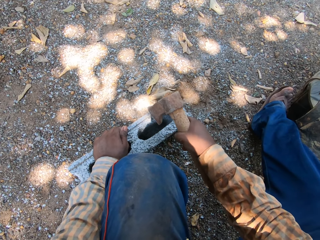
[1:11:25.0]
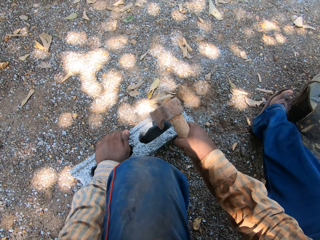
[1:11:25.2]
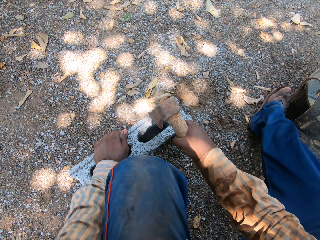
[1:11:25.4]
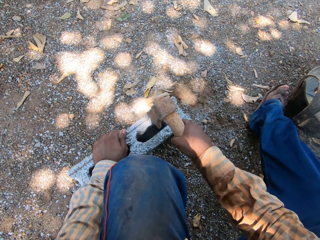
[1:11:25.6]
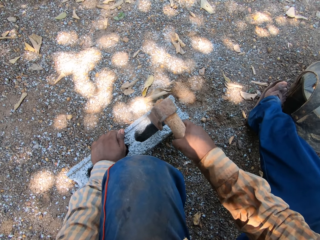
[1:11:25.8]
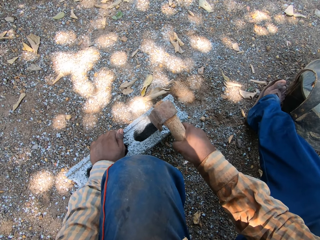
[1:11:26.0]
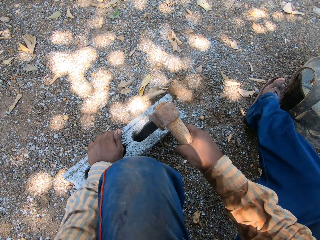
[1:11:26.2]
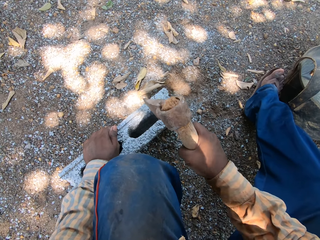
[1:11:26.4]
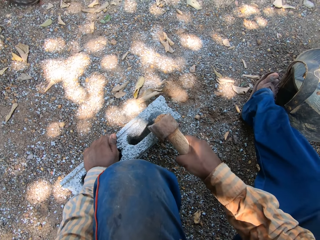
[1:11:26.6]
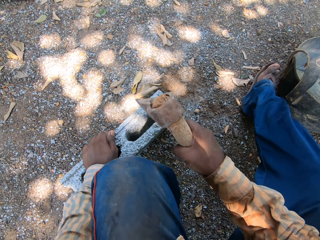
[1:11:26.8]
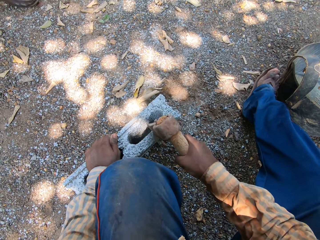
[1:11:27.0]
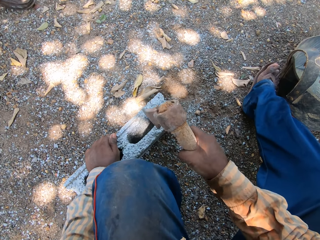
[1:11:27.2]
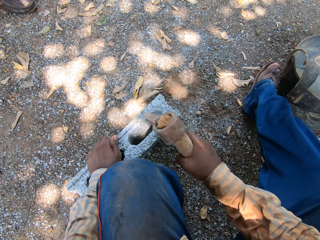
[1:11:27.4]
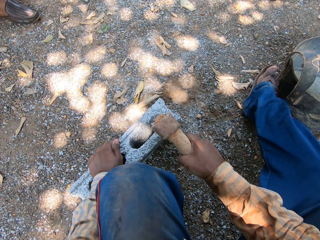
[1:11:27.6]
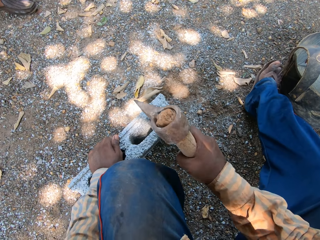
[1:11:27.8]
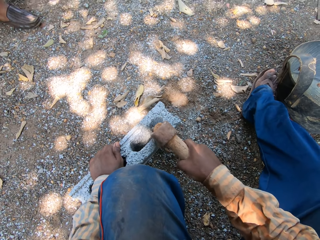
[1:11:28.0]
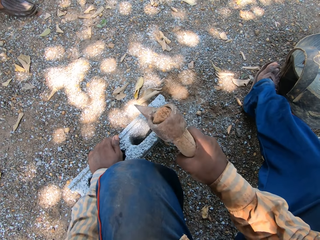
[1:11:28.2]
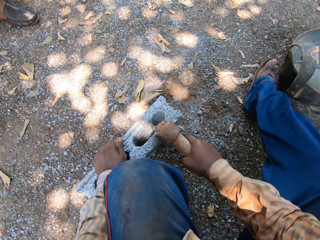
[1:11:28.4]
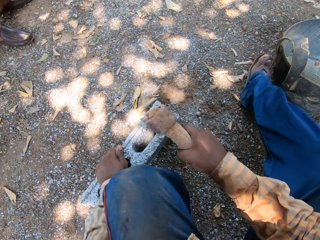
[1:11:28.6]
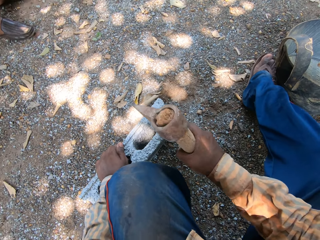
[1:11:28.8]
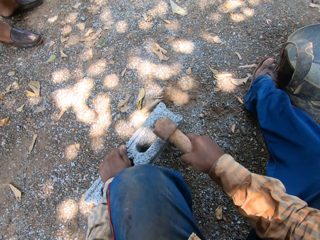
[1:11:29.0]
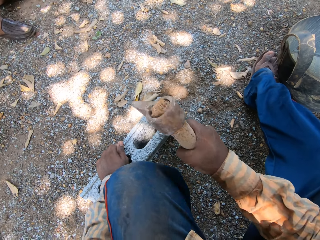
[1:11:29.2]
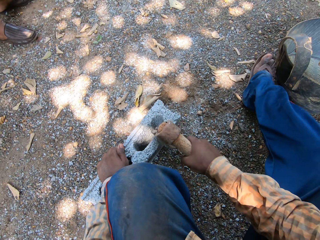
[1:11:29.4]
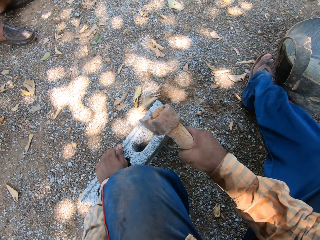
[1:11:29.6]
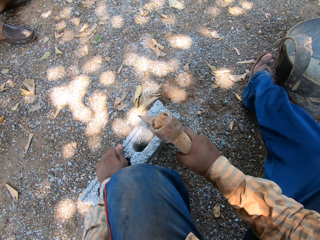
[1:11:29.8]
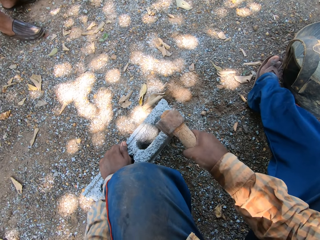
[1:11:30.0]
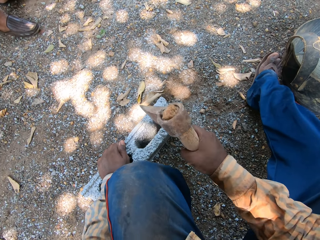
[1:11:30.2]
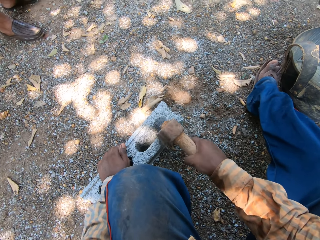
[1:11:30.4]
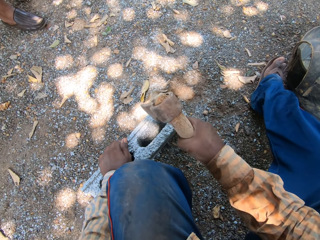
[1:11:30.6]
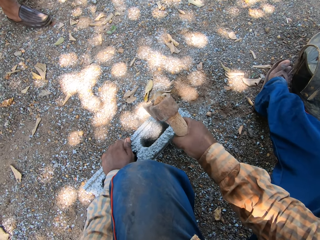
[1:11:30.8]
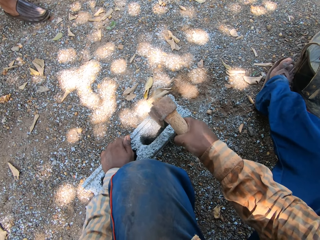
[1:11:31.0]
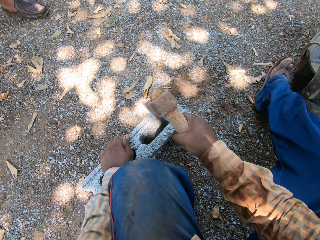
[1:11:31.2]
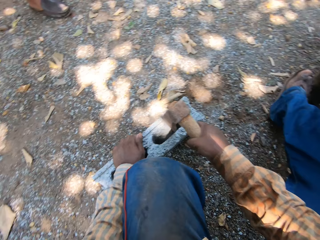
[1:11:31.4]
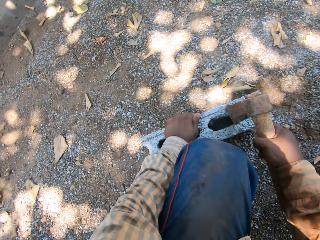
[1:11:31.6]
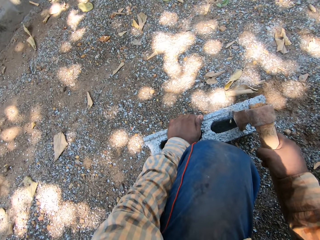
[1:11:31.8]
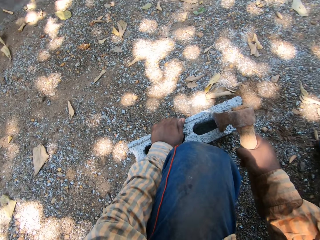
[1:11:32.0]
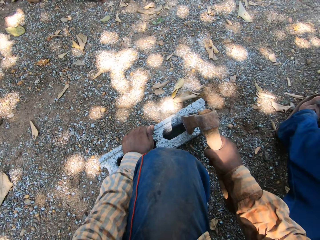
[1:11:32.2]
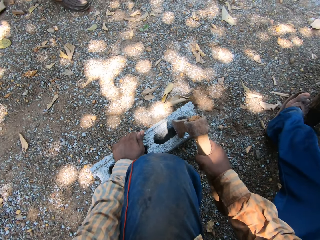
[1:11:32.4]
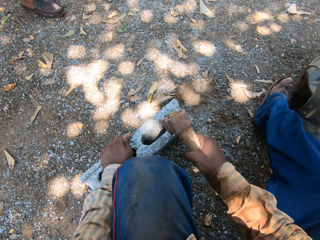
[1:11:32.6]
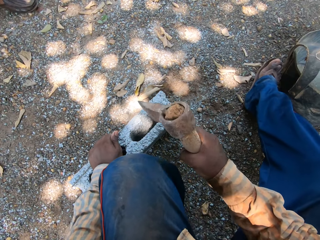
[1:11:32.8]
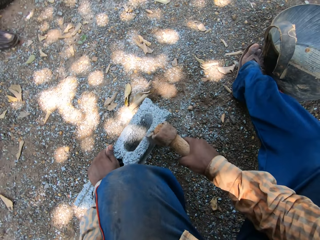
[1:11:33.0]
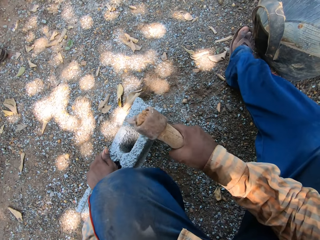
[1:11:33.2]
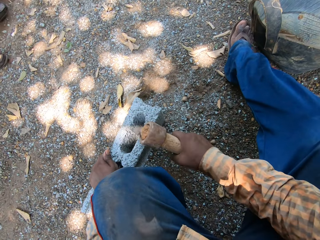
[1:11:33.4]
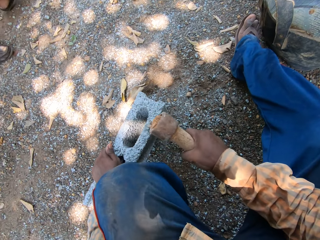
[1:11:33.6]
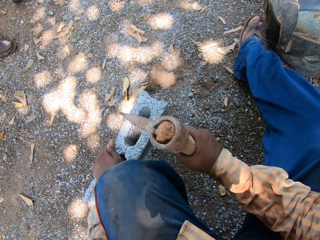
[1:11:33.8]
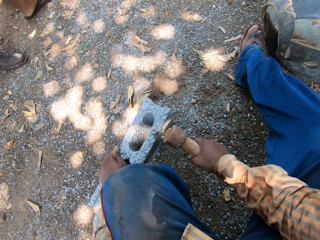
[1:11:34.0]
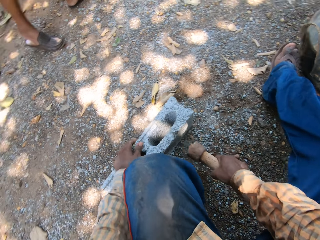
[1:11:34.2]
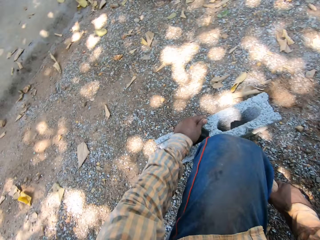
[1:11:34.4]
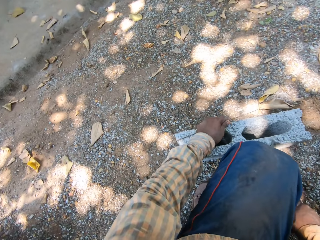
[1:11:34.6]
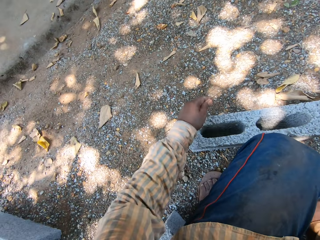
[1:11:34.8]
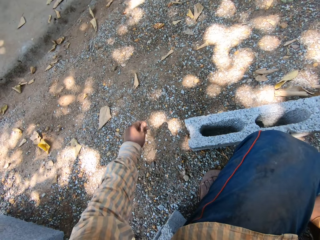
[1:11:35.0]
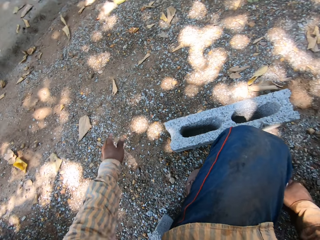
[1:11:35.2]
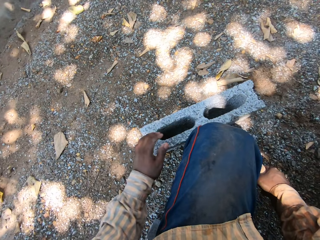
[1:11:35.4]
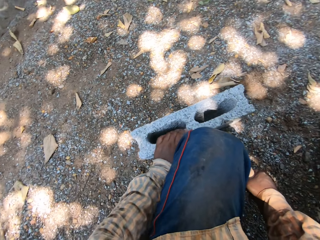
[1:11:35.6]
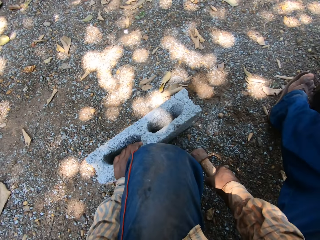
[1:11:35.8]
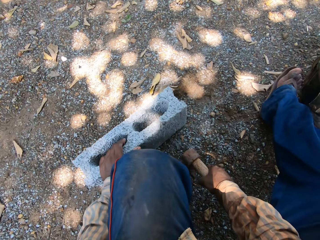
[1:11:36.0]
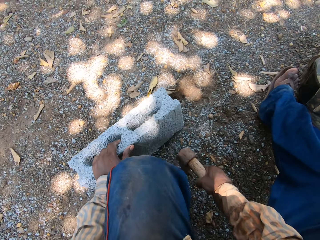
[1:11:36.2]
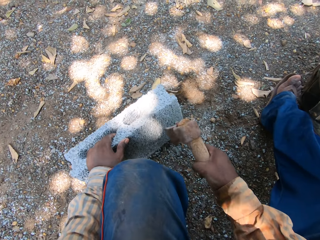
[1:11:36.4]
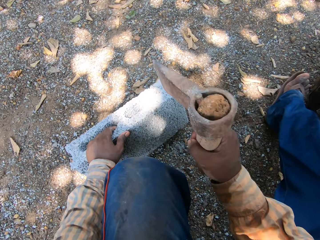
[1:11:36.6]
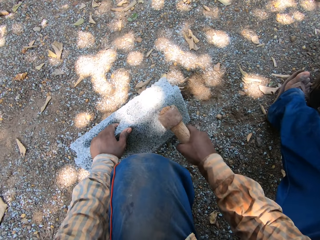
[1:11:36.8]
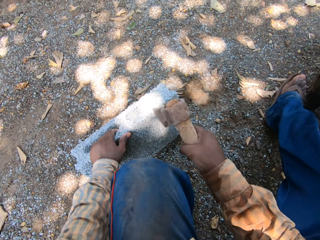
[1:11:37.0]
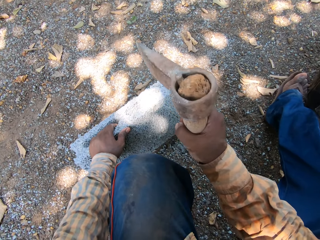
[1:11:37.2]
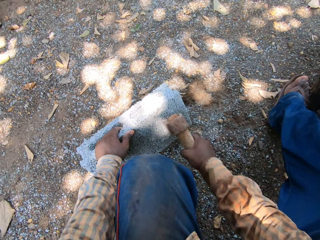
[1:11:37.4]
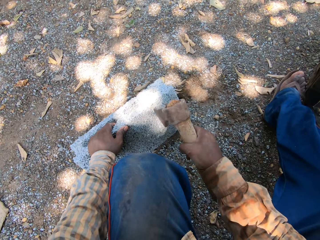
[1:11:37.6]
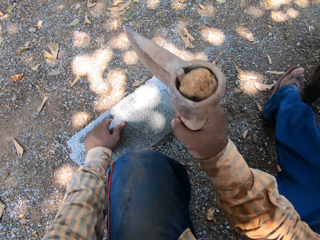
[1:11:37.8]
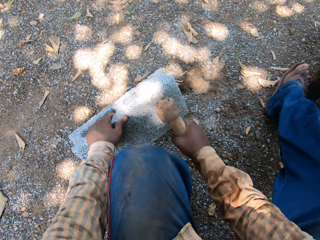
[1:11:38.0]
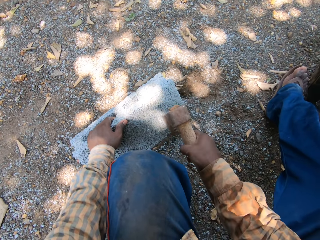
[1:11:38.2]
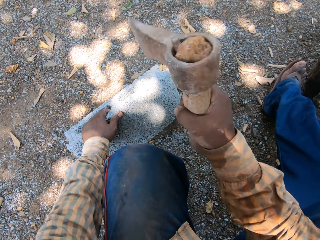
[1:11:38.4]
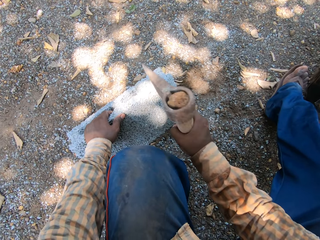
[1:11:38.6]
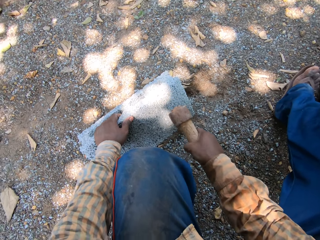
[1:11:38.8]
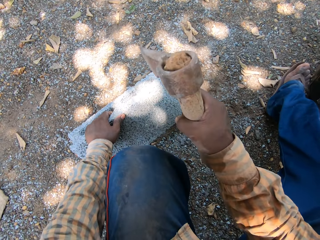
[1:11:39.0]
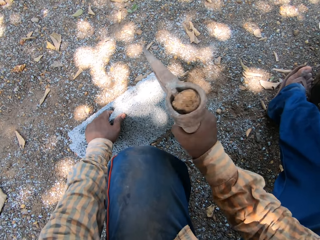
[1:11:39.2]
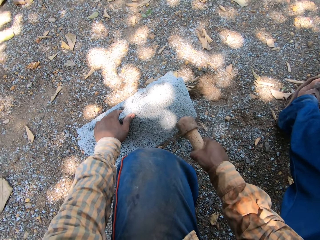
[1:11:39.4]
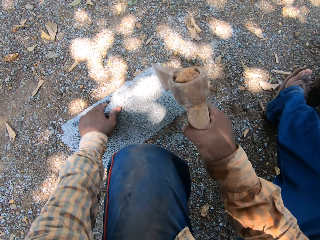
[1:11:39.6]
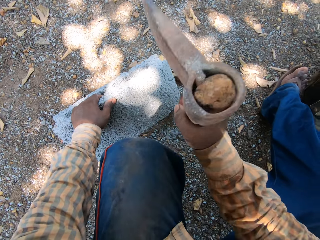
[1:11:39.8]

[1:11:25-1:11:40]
The camera wearer hits the block with the hammer in his right hand. He hits the rod on the block with the hammer in his right hand. He hits the block with the axe in his right hand. He holds the axe with his right hand. He drops the metal rod down. He holds the block on the ground with his left hand. He cuts the brick with the axe. He hits the block with the axe in his right hand.

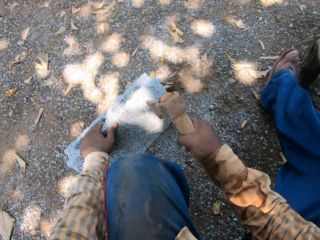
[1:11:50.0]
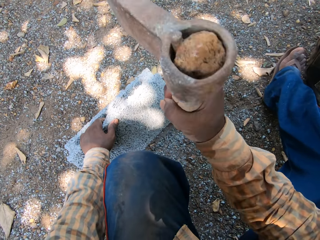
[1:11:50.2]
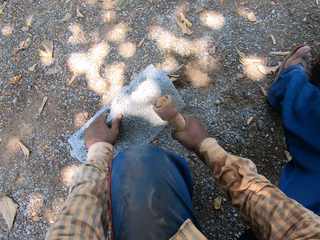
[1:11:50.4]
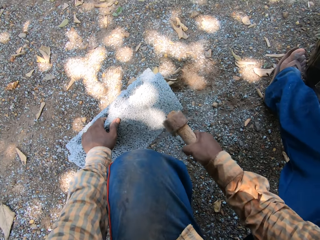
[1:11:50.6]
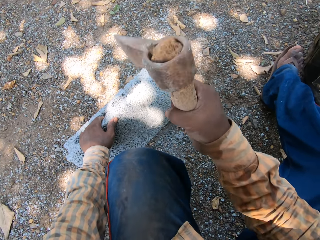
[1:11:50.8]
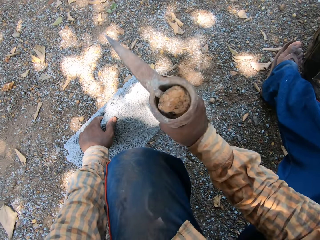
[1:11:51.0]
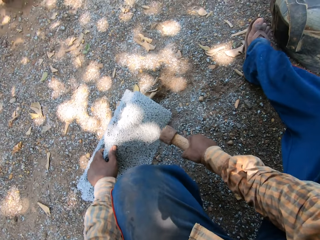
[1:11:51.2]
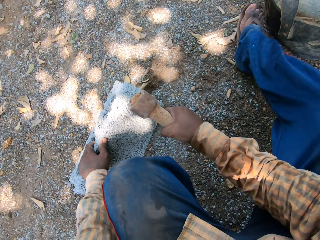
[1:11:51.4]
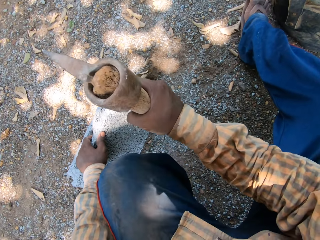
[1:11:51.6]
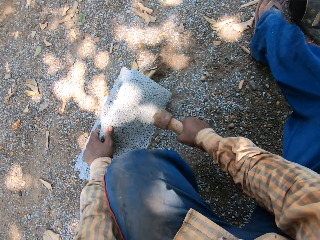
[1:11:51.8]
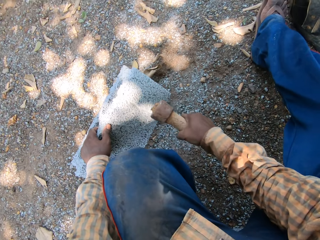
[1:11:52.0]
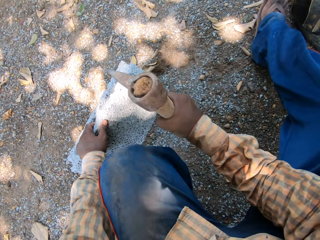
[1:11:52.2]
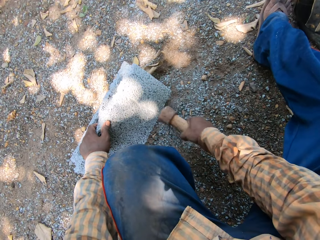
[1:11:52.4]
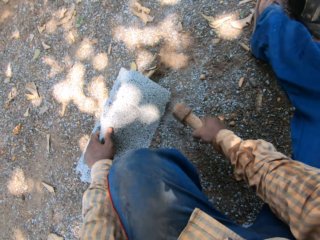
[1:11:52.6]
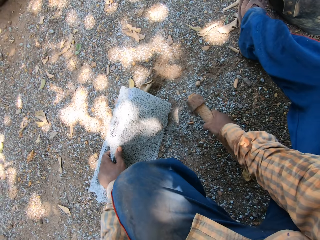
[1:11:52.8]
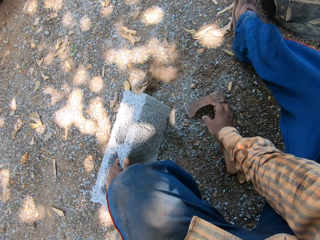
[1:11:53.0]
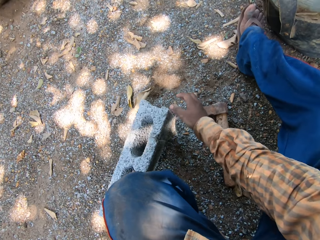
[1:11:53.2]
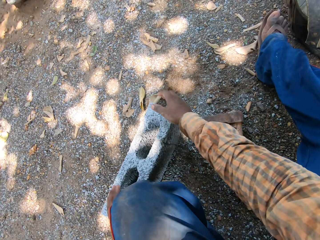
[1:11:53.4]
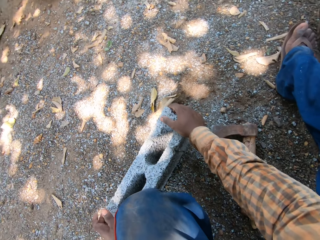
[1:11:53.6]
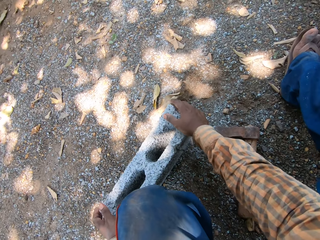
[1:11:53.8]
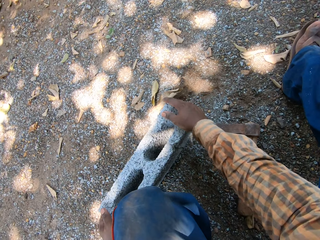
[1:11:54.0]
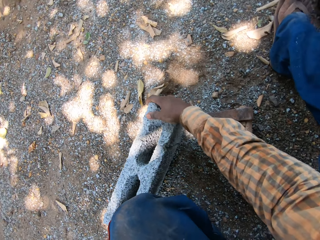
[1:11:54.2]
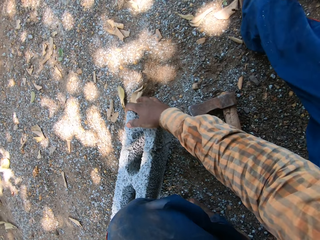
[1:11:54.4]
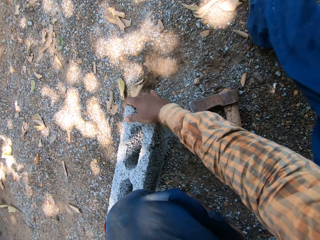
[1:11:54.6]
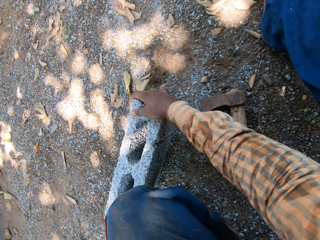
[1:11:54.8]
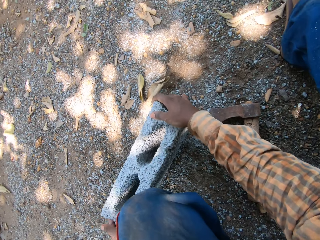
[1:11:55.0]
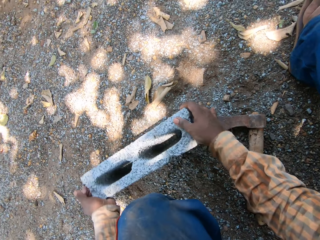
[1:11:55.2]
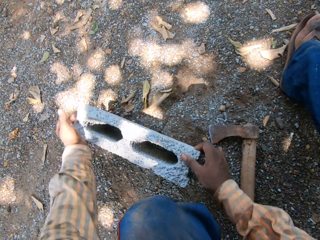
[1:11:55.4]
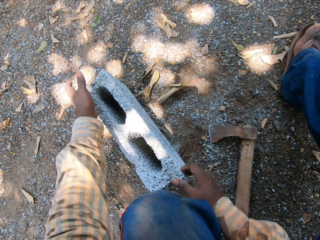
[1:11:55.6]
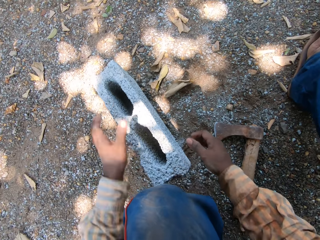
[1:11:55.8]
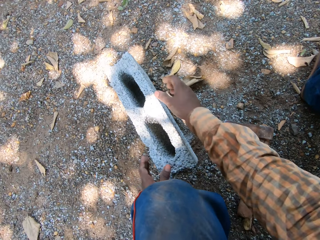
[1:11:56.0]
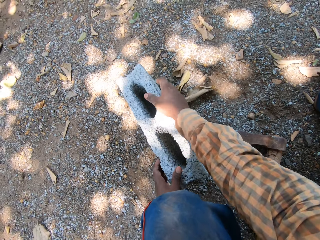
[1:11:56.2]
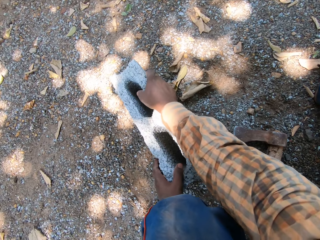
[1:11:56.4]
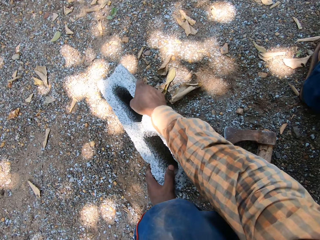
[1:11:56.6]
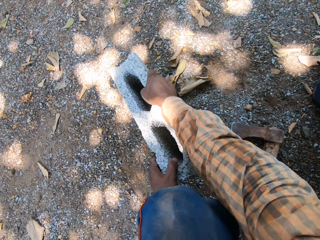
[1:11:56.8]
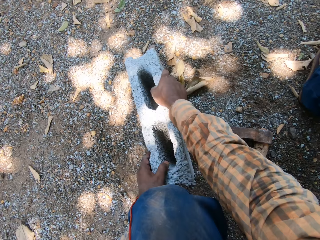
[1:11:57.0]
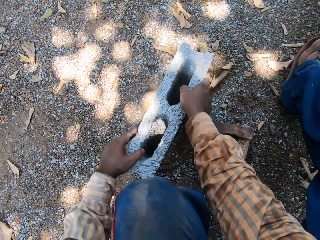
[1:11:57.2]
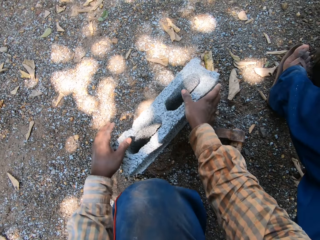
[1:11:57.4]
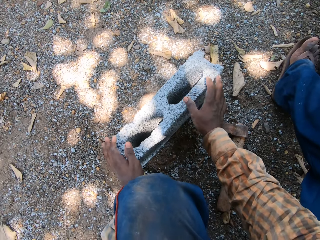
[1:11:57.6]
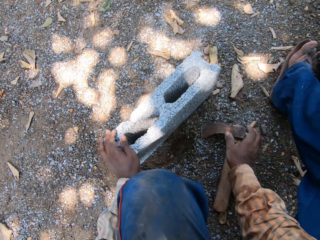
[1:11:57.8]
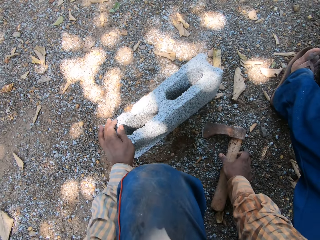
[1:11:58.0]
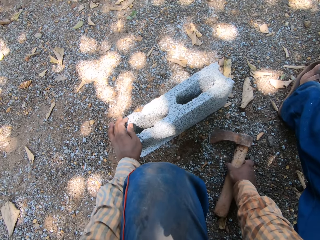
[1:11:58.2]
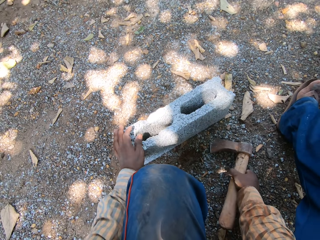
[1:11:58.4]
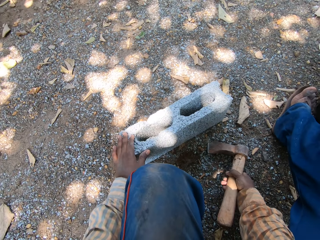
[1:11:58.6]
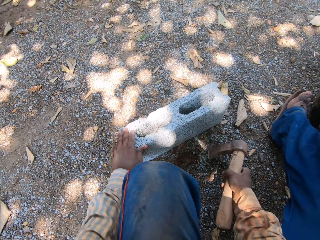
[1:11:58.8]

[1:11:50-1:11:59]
The camera wearer drops the axe on the ground with his right hand. He holds the block on the ground with both hands. He turns the block on the ground with both hands. He turns the block on the ground with both hands again. He holds the block on the ground with his left hand. He picks up the axe on the ground with his right hand.
